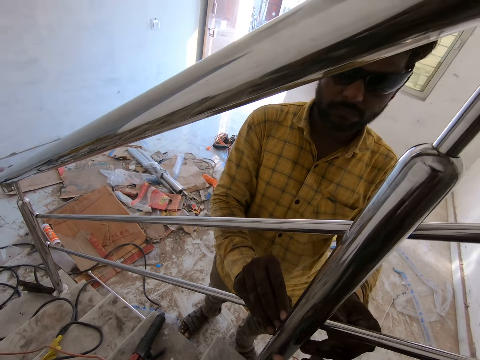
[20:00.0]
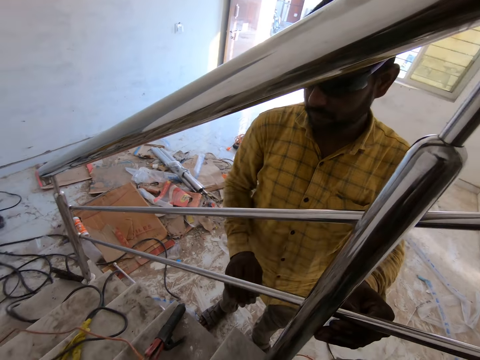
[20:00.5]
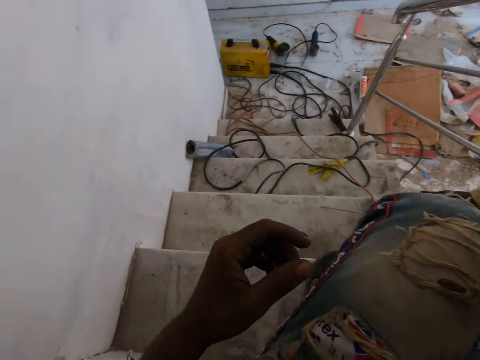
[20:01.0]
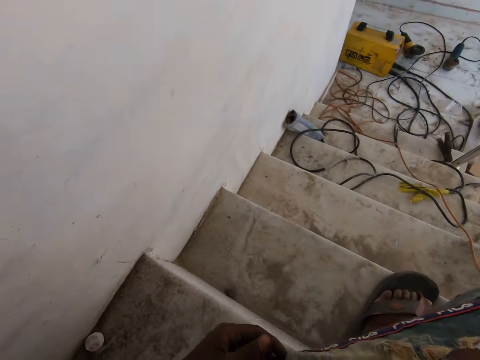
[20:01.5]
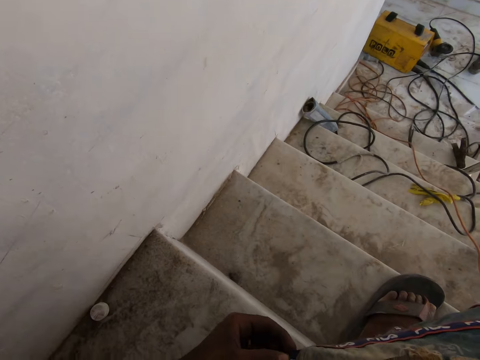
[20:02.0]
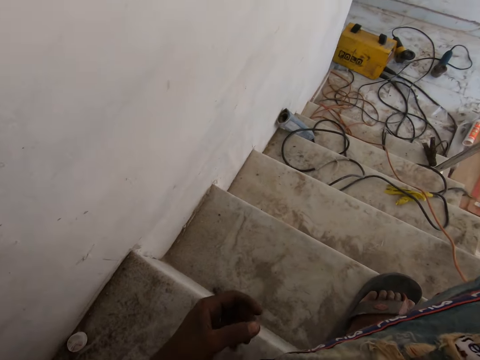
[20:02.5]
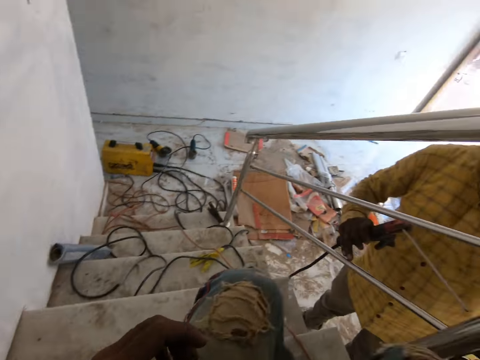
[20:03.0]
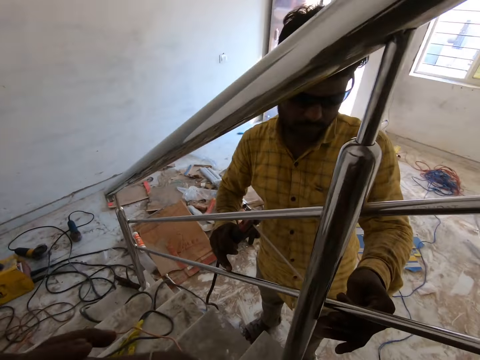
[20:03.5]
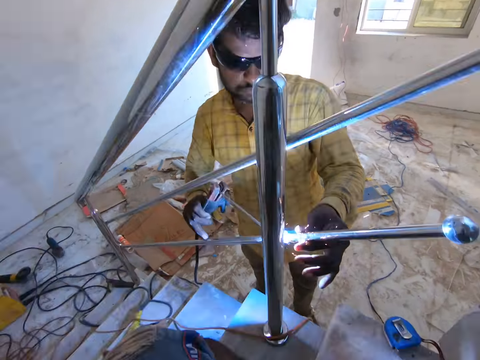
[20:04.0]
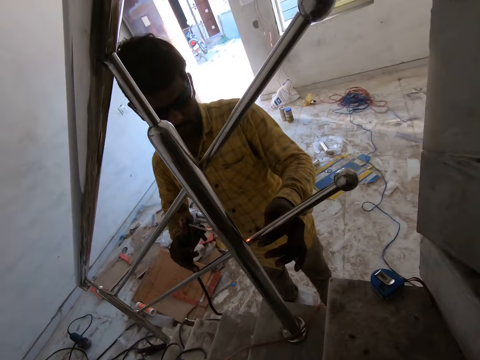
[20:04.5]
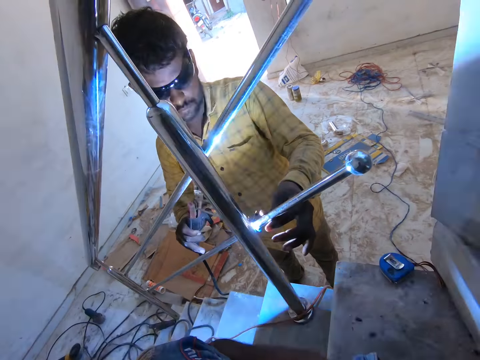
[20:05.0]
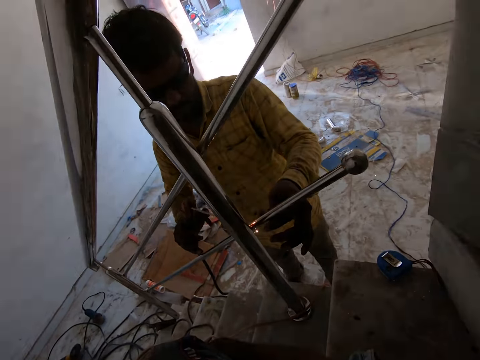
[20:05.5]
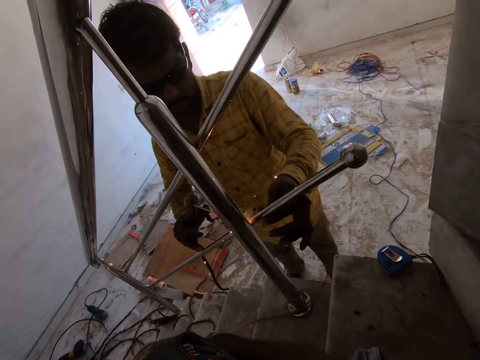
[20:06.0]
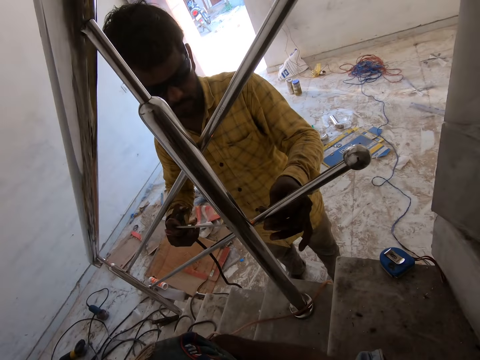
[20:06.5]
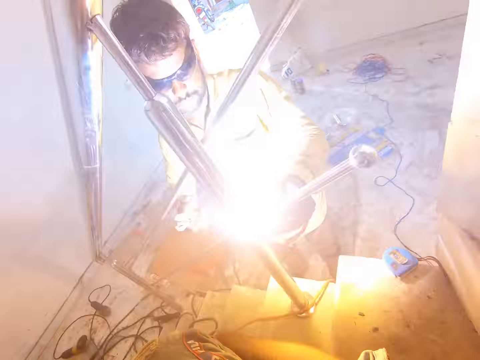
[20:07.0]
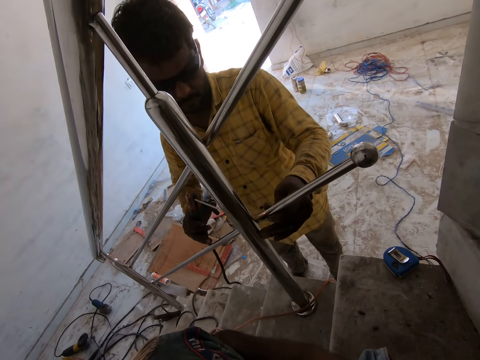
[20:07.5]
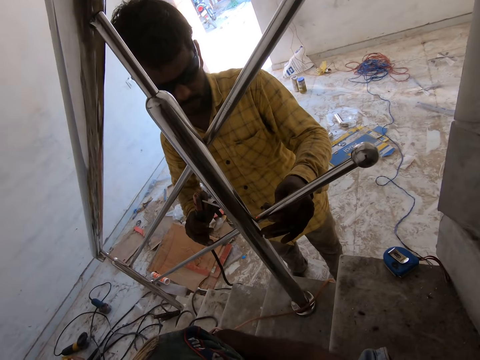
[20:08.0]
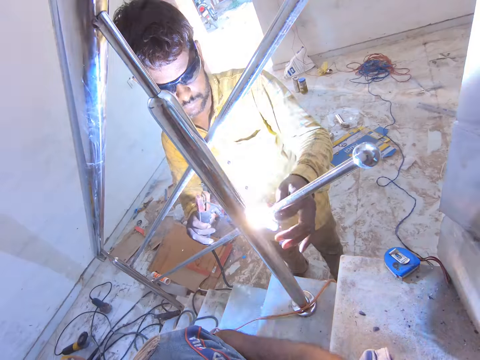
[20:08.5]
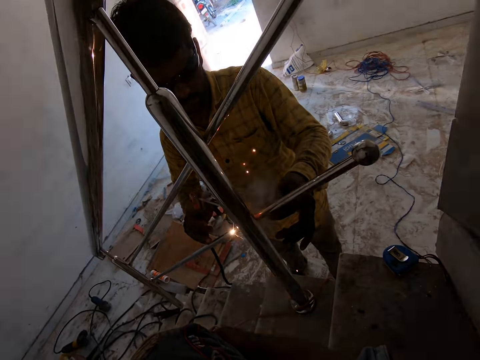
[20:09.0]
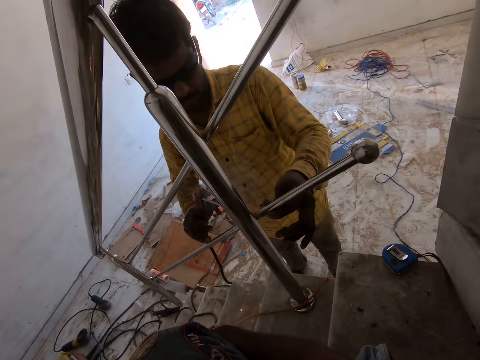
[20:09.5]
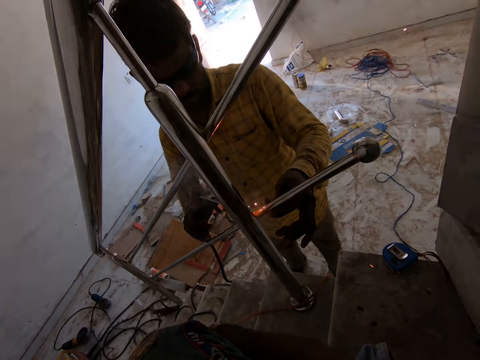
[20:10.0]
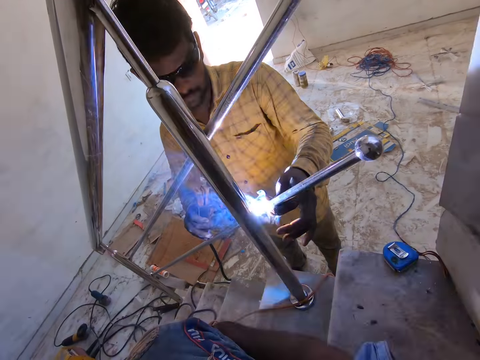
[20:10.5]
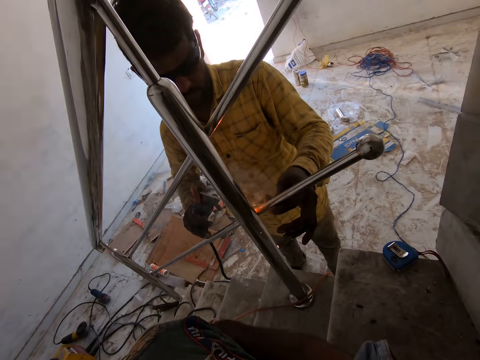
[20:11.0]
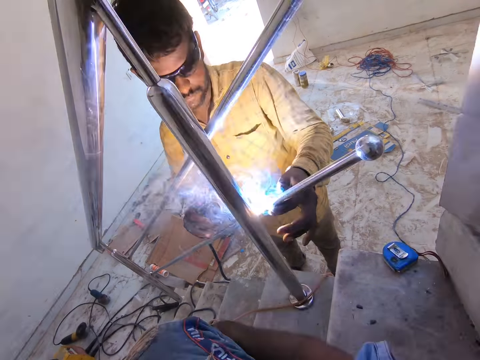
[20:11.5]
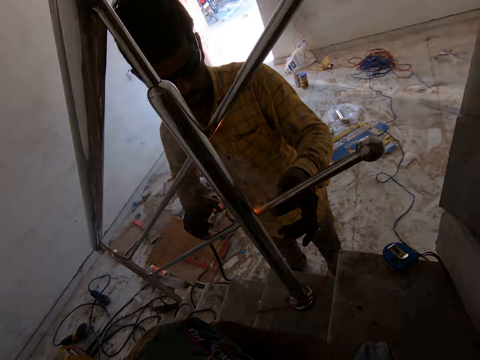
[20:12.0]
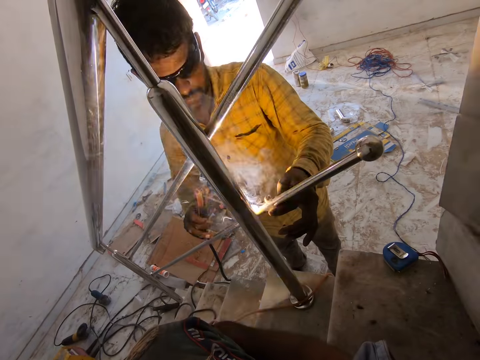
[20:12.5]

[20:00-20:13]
A man places his left hand on the metal tube and holds the electrode holder with his right hand. The camera wearer looks around. The man welds the metal tube to the baluster with the electrode stick connected to the electrode holder in his right hand.

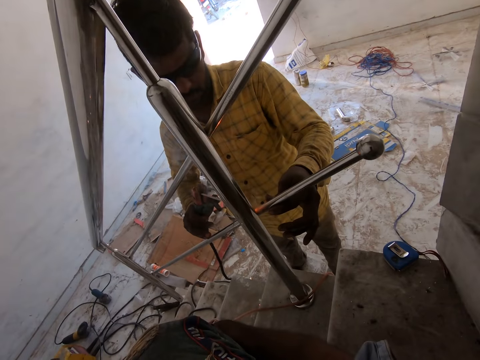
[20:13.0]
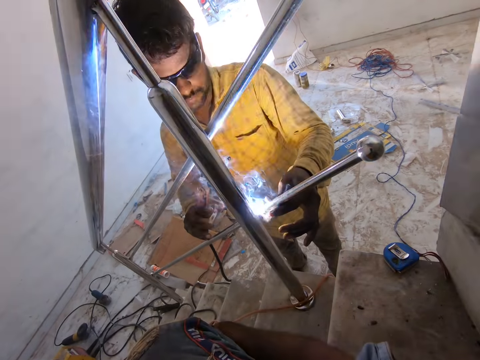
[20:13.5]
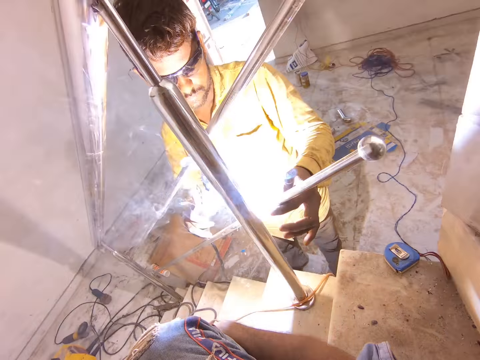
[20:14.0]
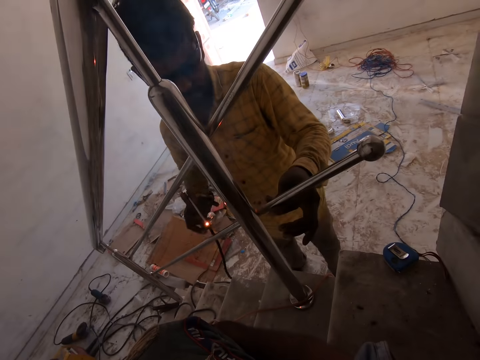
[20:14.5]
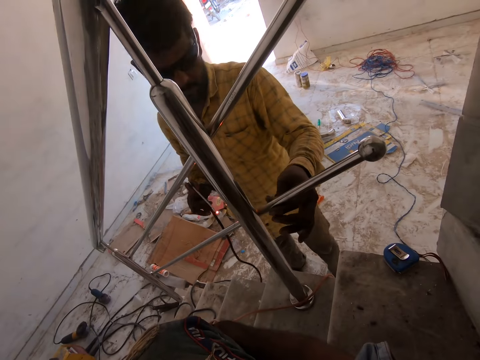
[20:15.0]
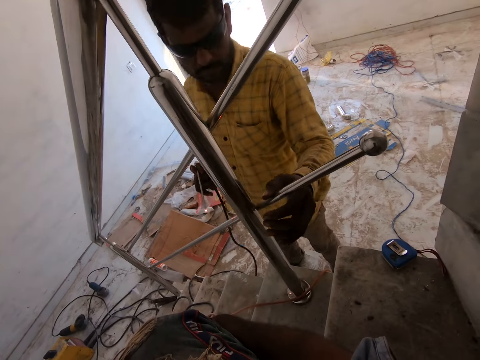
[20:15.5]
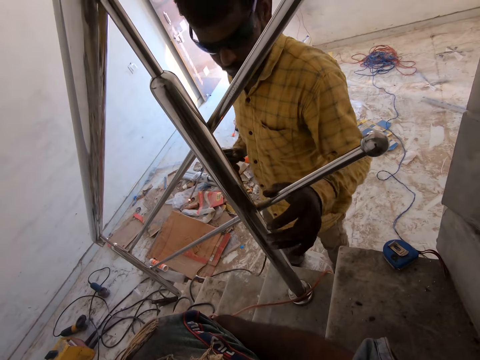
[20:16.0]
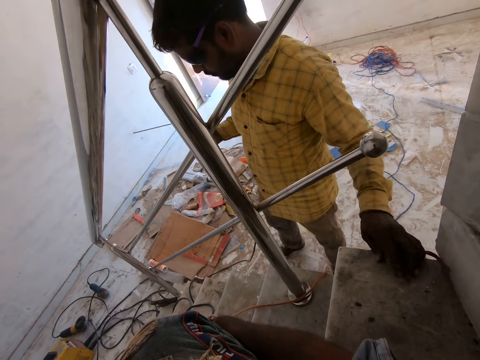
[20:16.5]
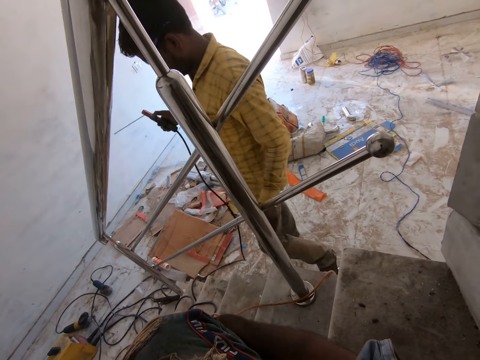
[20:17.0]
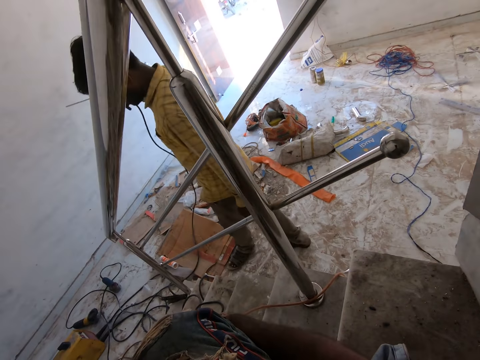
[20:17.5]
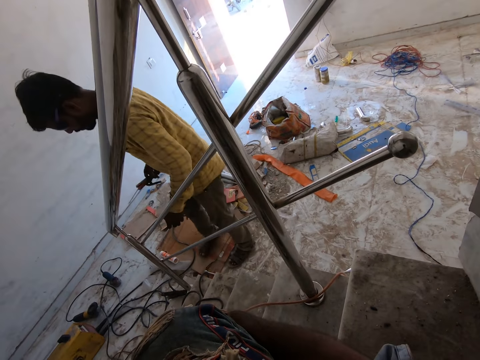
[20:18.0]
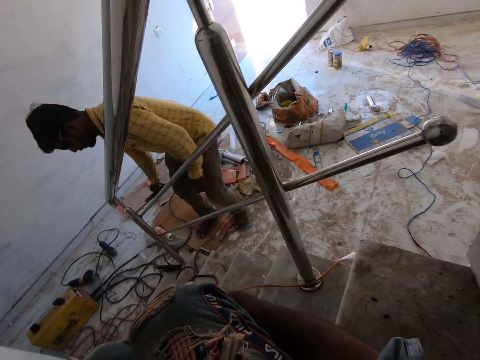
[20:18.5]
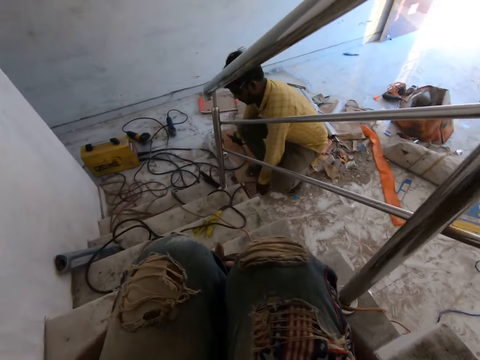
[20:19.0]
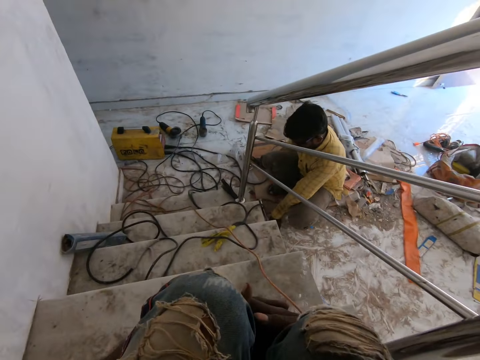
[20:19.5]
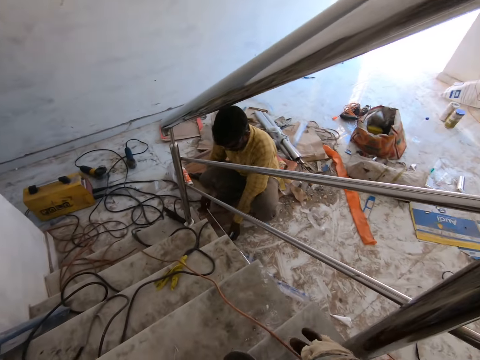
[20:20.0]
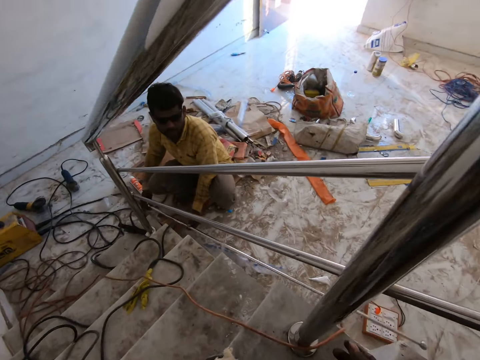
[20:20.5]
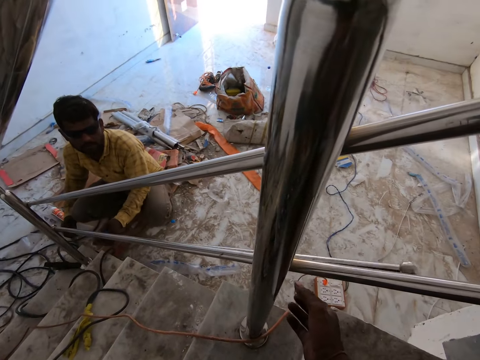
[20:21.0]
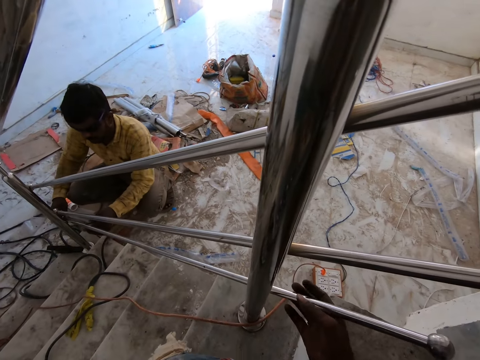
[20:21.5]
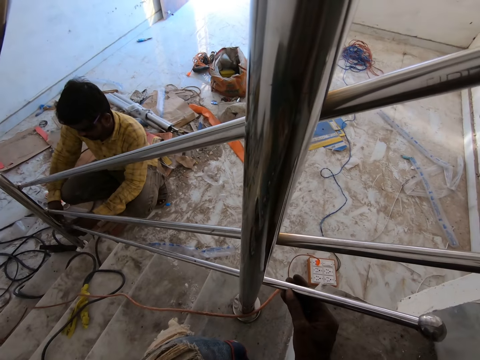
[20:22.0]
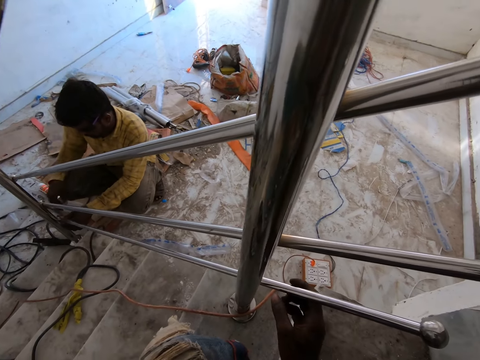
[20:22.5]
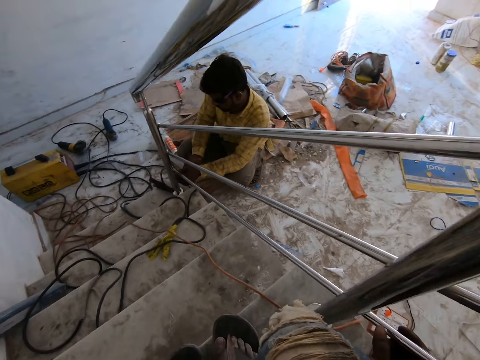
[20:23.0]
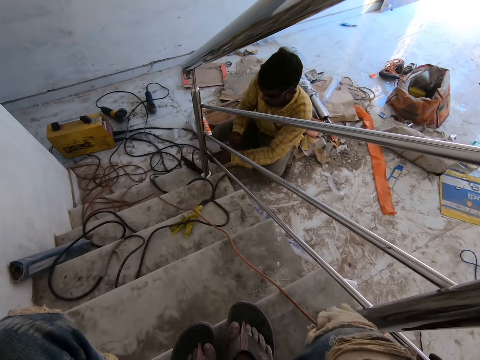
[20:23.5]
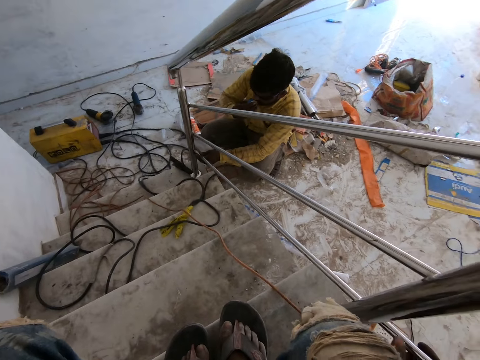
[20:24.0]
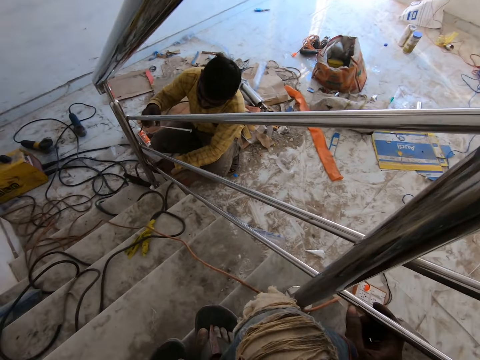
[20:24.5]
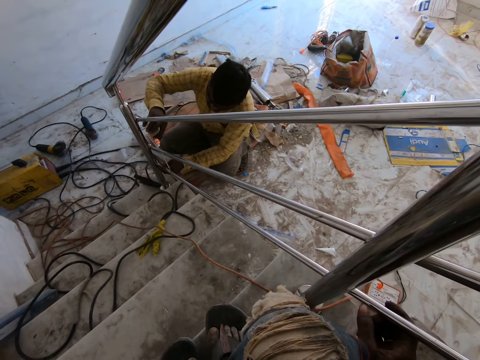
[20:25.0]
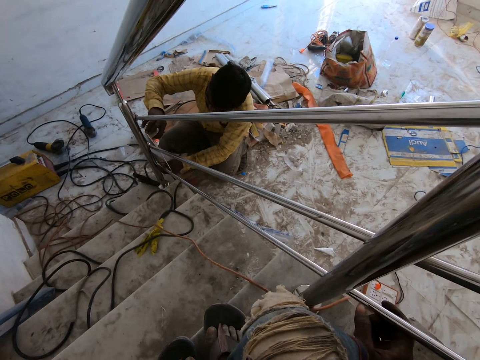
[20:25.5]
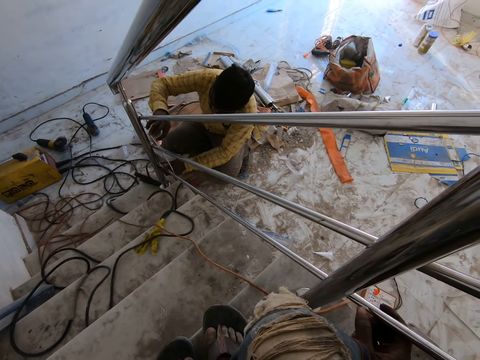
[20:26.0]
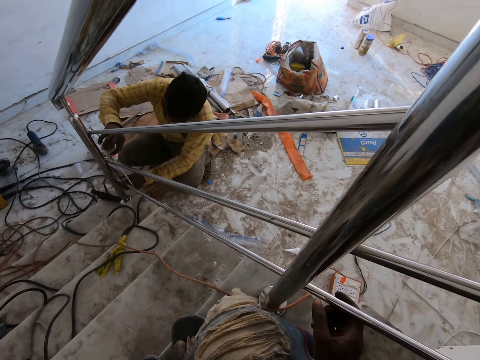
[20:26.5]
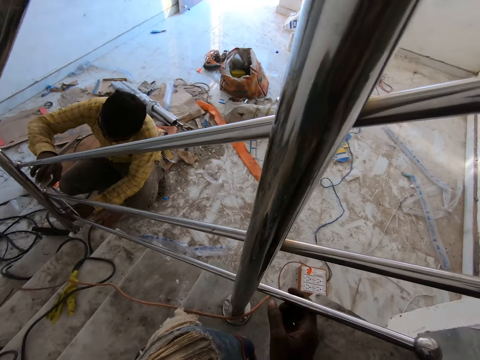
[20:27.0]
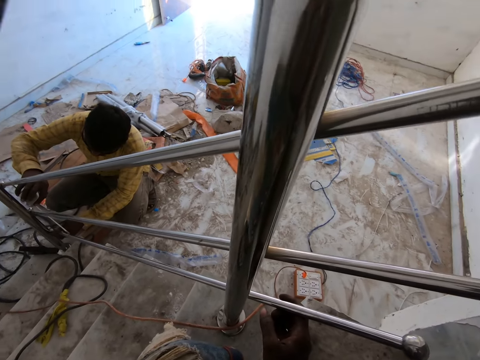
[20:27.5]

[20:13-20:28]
A man presses the metal tube with his left thumb and picks up the tape measure from a staircase step with his left hand. The man walks in the room. The man drops the electrode holder on the carton with his right hand and drops the tape measure on the floor with his left hand. The man picks up the metal tube from the floor with his left hand, places his right hand on the metal tube, and lifts the metal tube with both hands. The camera wearer places his right hand on the metal tube. The man places the metal tube on the balusters with both hands. The camera wearer places the metal tube on the balusters with his right hand. The man picks up the measuring tape on the floor and draws out the blade of the tape measure in his right hand with his mouth. The man measures the metal tubes with the tape measure in his right hand.
